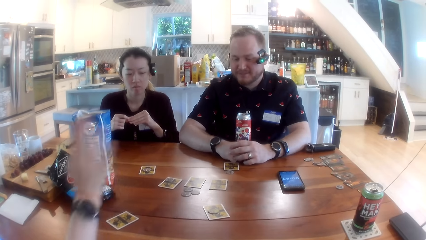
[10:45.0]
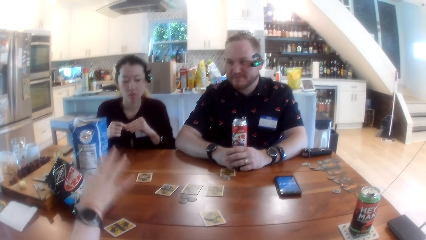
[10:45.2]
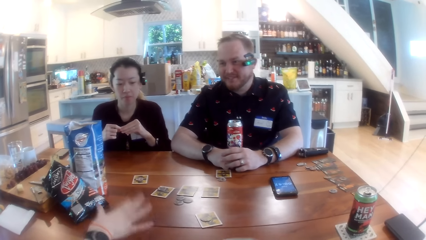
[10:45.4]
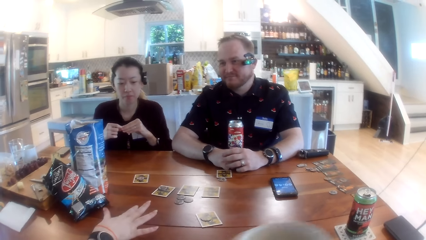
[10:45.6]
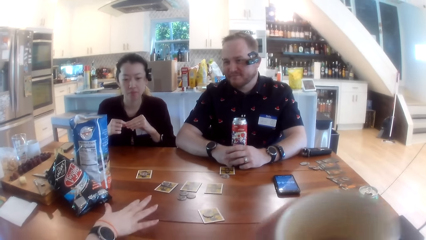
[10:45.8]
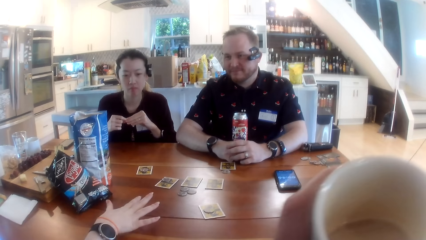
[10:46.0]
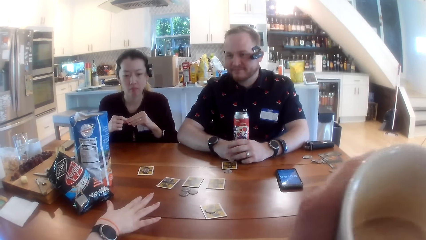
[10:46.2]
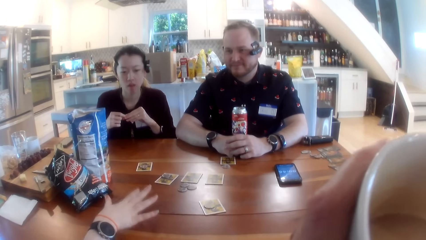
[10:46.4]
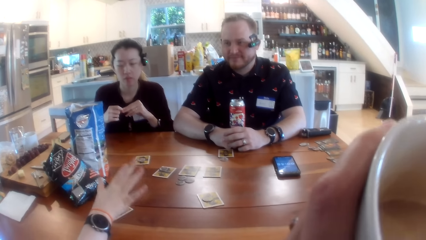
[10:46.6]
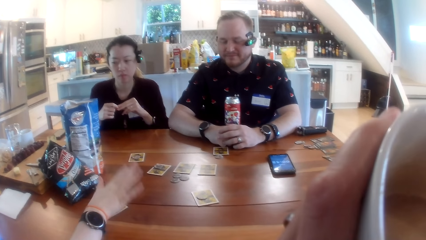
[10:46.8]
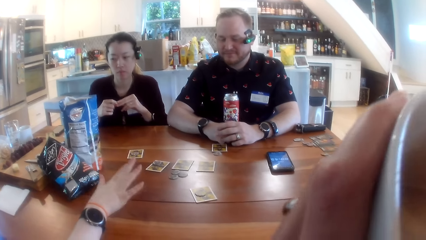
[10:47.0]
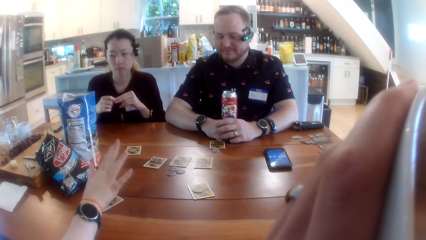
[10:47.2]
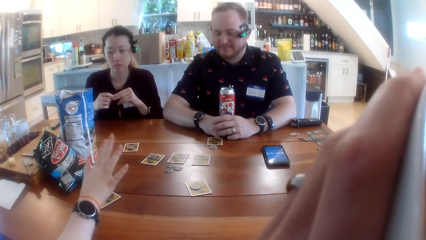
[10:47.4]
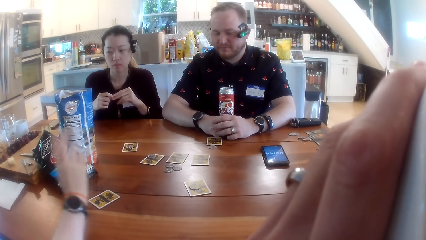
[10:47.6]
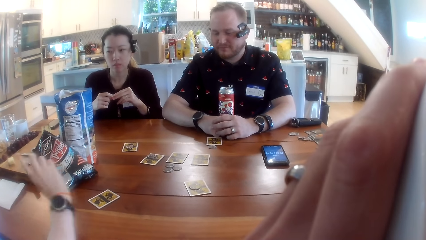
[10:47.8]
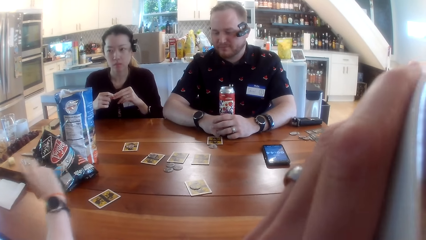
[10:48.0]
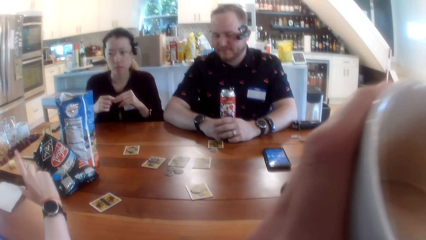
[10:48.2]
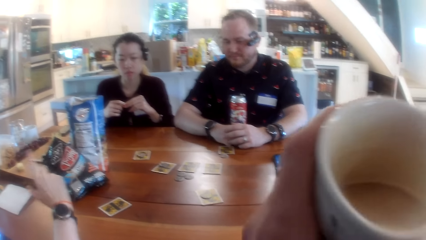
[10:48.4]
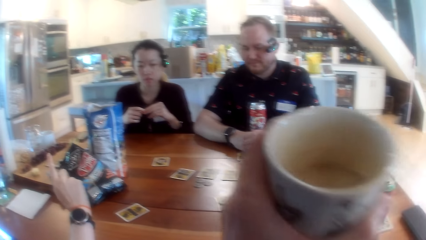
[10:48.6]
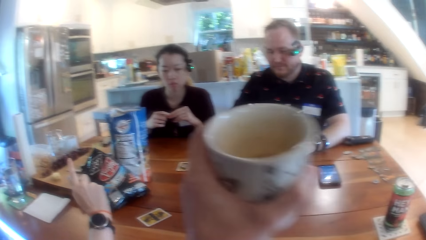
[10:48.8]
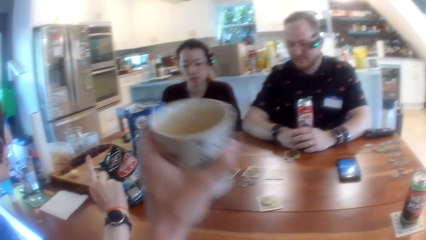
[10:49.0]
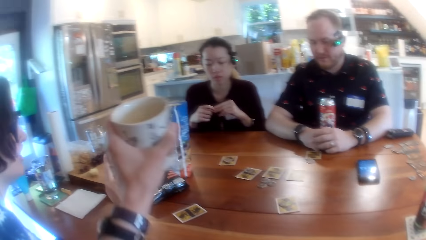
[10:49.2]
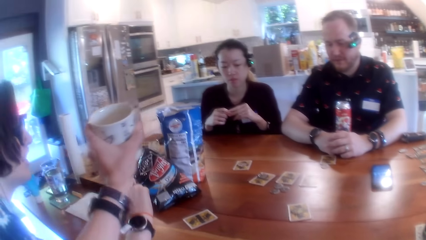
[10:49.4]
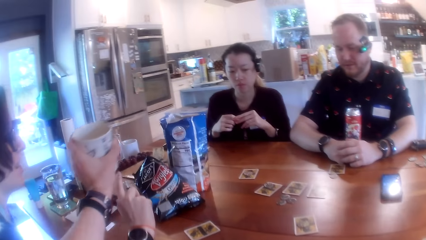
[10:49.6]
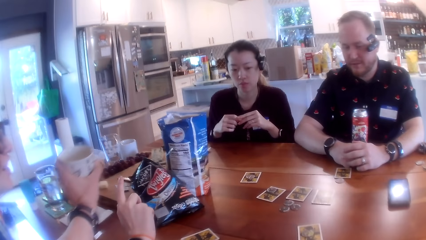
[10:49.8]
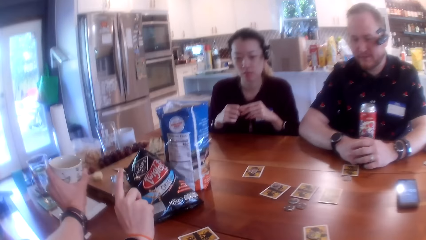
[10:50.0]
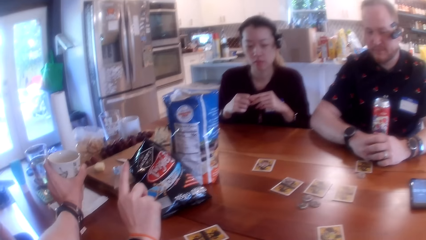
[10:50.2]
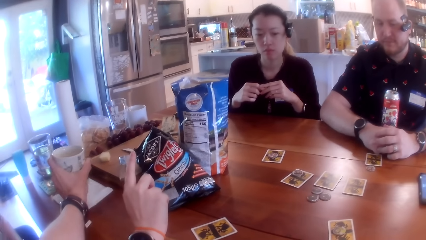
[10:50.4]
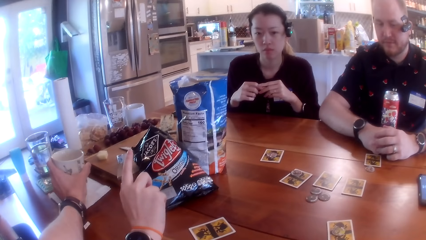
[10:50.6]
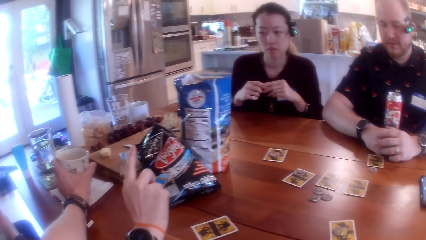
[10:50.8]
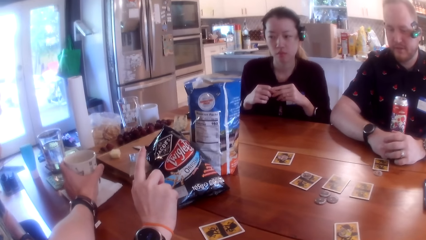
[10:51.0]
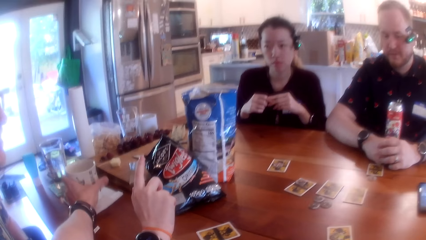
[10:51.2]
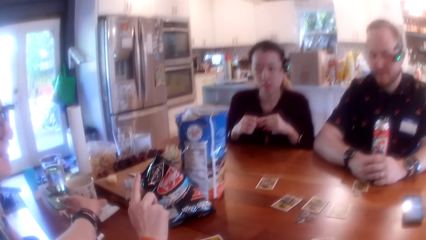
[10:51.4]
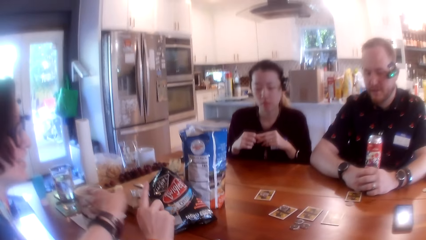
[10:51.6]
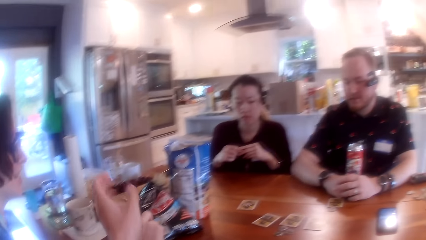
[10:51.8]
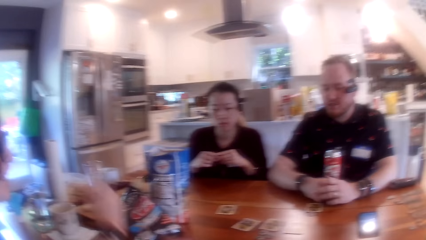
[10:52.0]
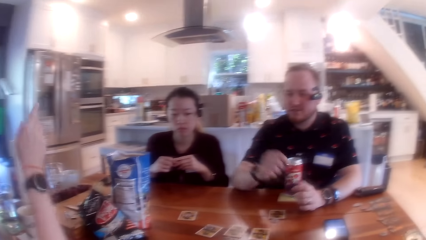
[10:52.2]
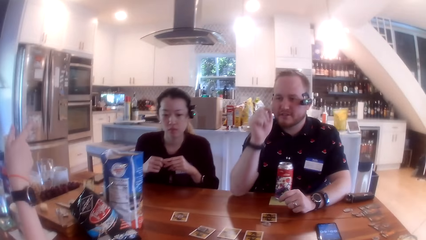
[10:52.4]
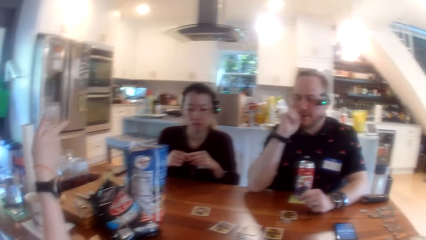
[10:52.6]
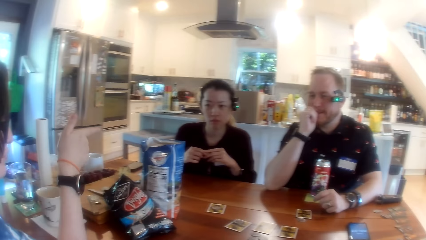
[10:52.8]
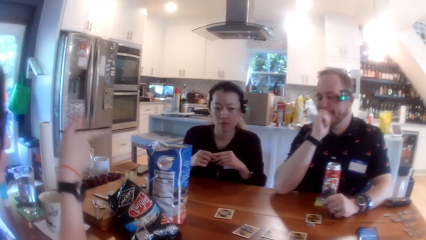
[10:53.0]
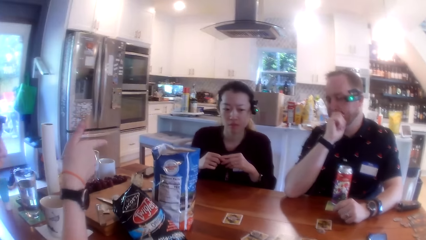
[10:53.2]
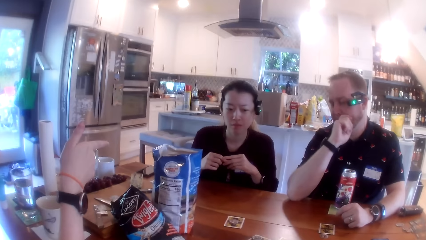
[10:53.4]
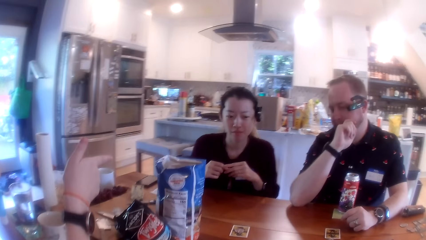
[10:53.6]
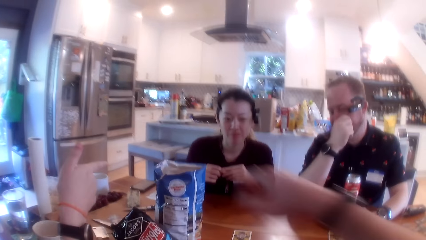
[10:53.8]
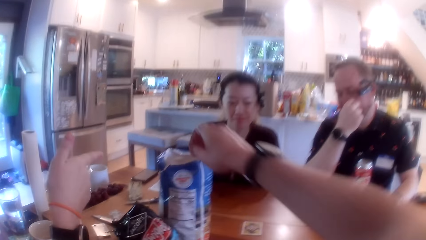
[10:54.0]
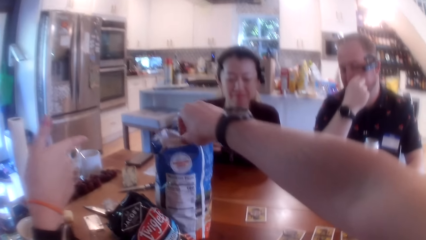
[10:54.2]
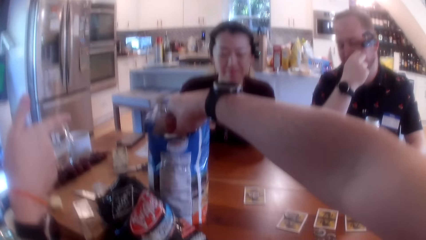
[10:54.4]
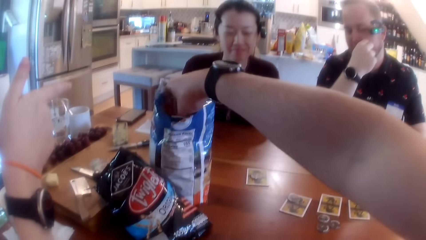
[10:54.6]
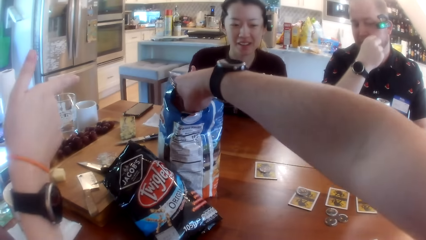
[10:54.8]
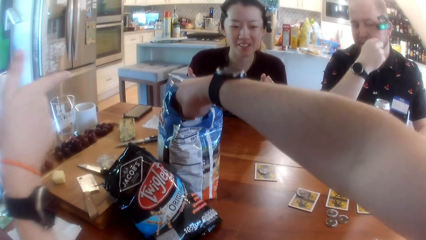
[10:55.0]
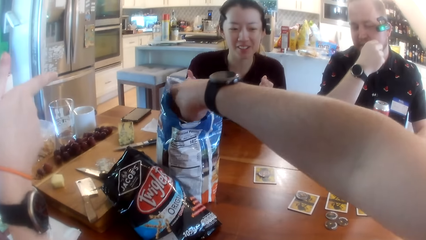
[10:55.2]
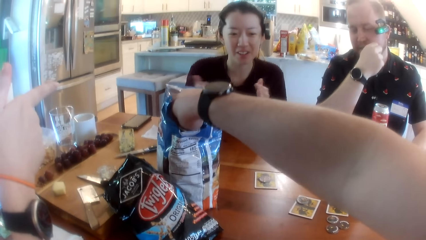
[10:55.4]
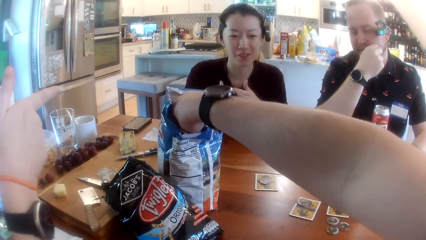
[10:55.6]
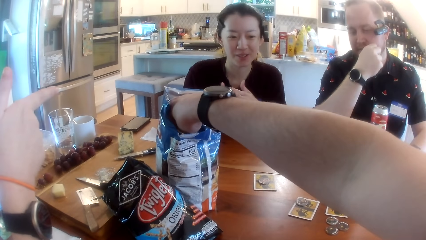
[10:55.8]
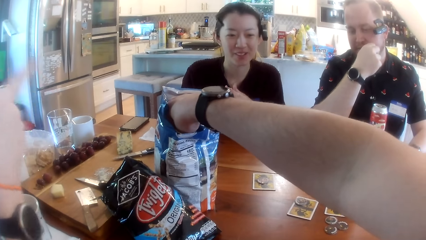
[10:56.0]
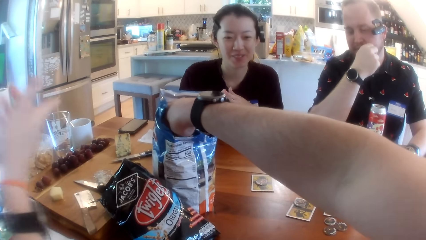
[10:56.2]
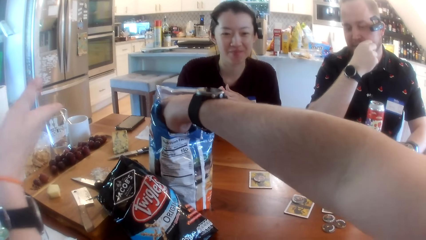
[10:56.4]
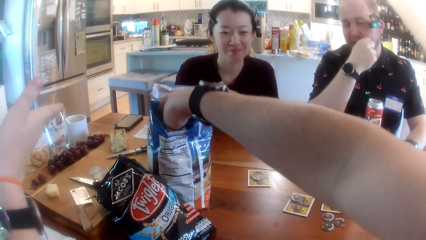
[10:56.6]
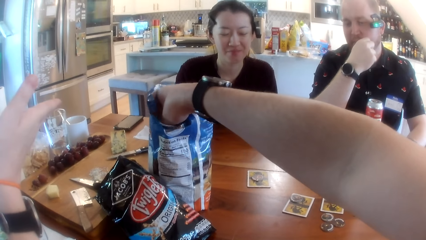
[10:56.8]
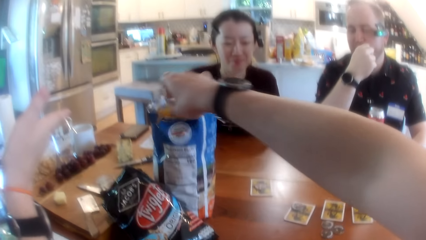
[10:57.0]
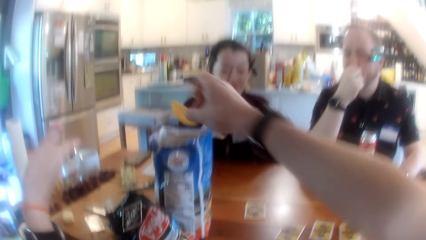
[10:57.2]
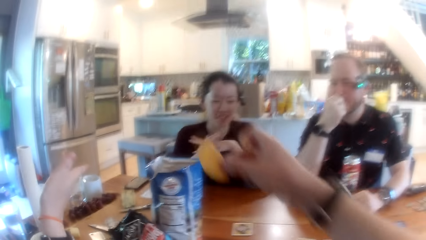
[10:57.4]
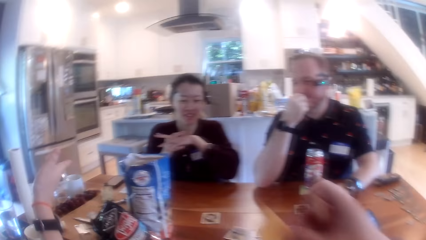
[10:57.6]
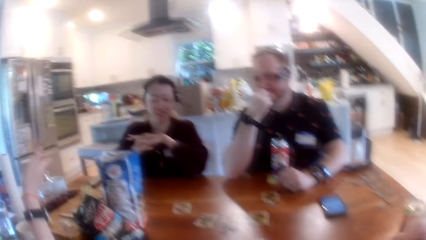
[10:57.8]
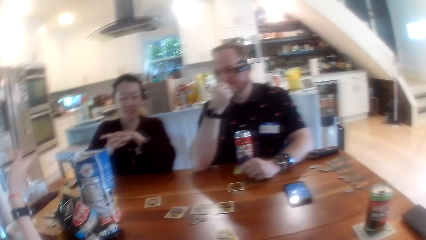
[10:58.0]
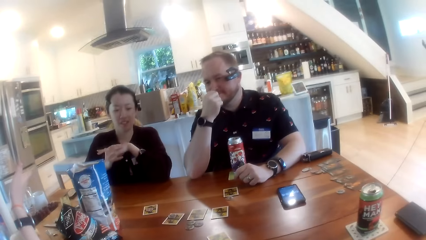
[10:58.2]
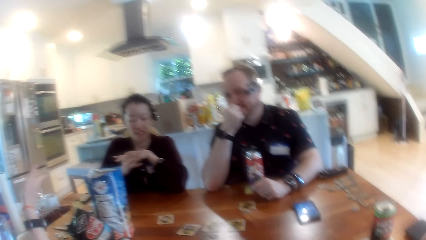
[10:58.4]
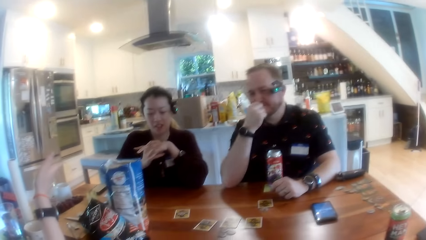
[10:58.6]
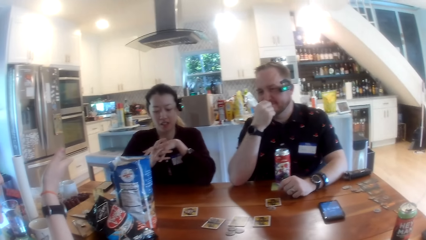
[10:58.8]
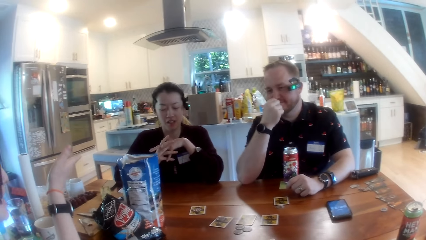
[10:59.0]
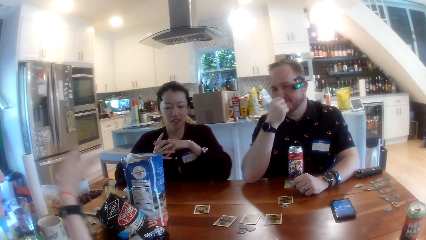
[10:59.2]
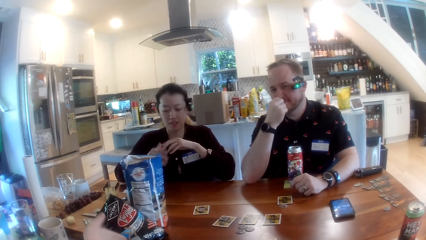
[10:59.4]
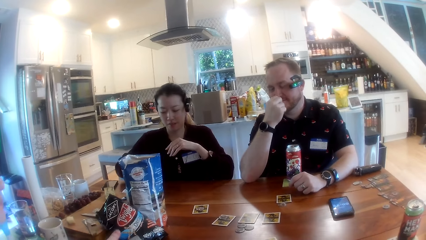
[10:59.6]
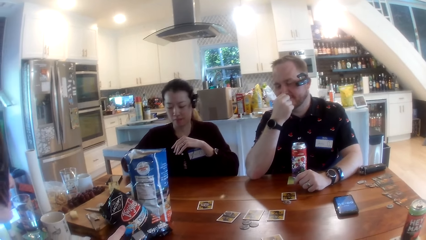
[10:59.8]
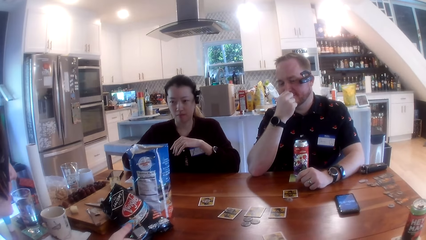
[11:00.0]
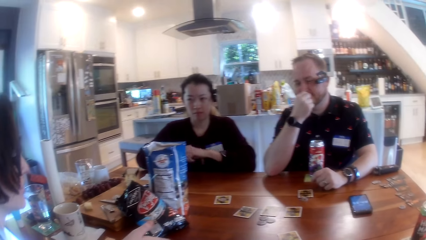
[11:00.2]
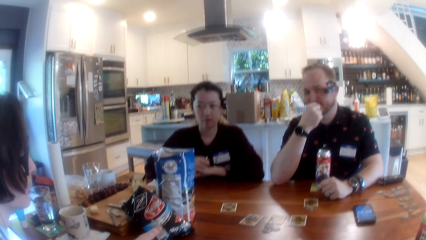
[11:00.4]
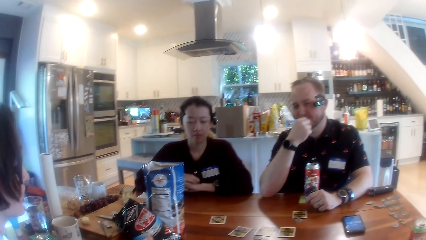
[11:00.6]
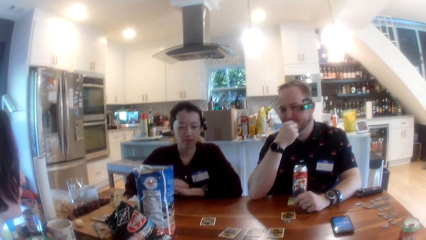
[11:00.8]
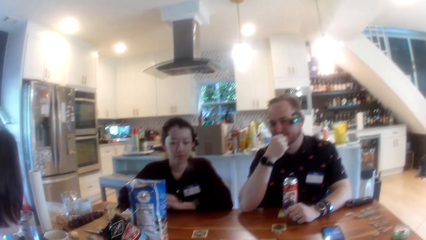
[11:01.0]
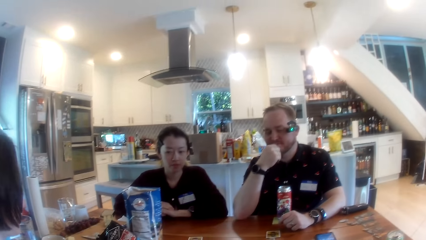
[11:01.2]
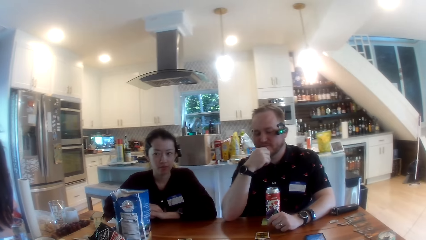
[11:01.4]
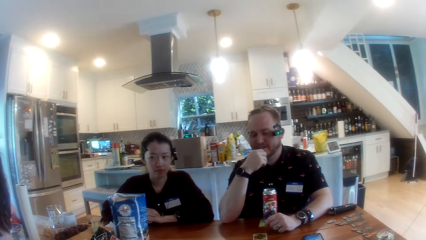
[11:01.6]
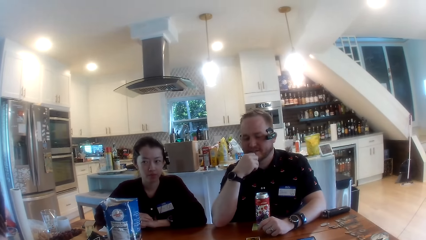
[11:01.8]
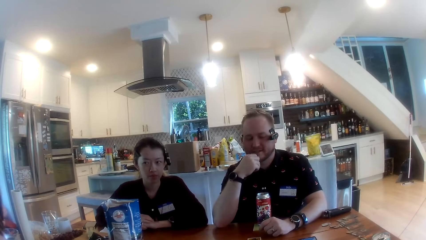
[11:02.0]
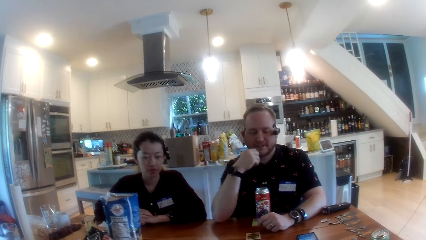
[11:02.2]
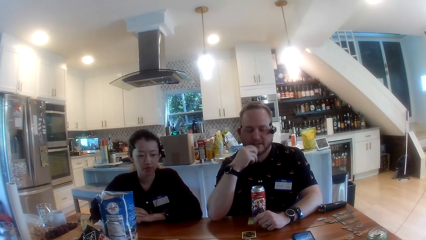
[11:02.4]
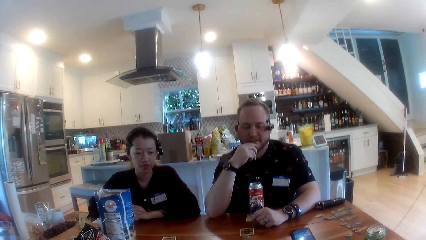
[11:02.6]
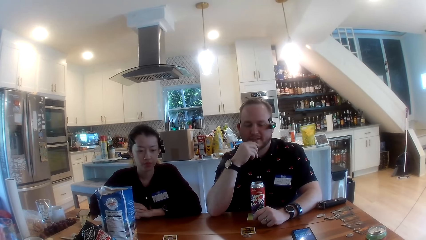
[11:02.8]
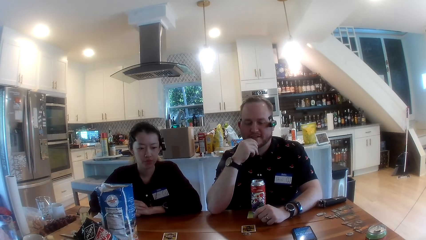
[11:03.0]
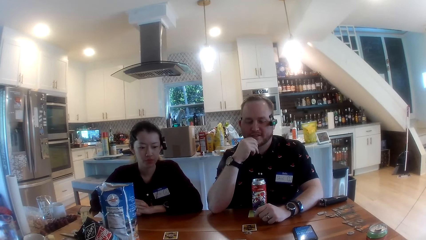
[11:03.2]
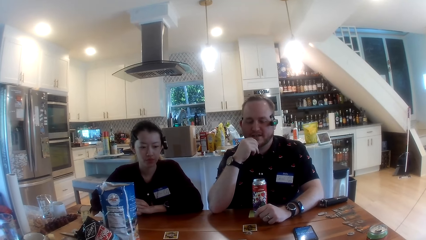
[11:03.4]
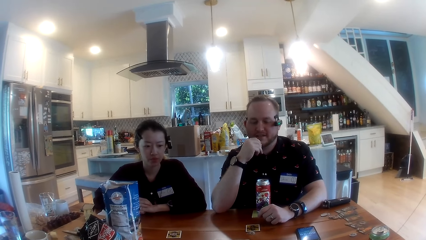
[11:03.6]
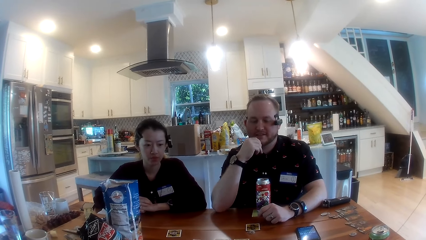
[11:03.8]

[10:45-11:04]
The camera wearer drinks tea from the cup in his right hand. He drops the cup on the table with his left hand. A person talks to two other people. The camera wearer takes chips from a nylon pack with his right hand.
